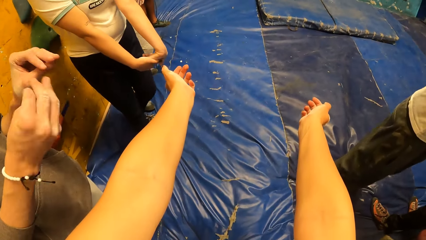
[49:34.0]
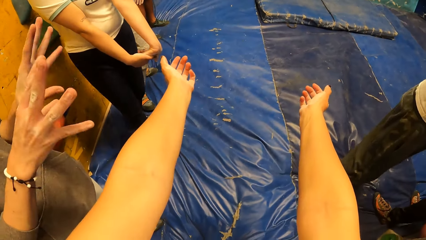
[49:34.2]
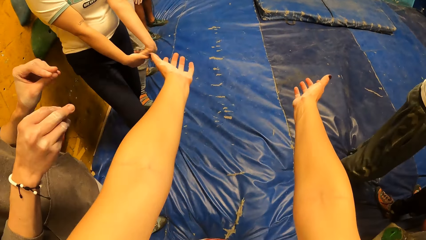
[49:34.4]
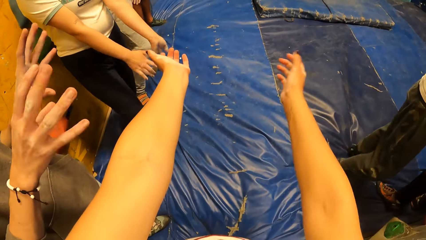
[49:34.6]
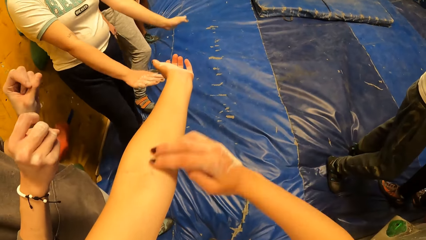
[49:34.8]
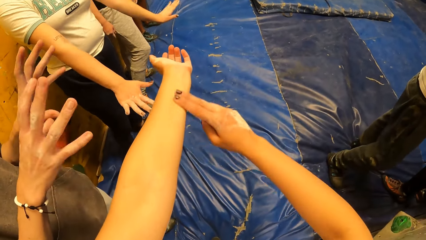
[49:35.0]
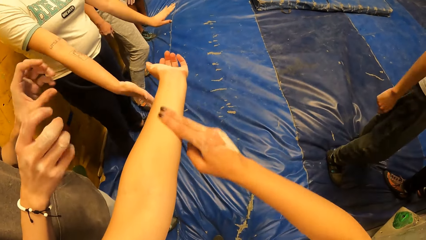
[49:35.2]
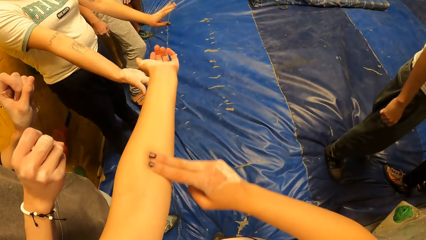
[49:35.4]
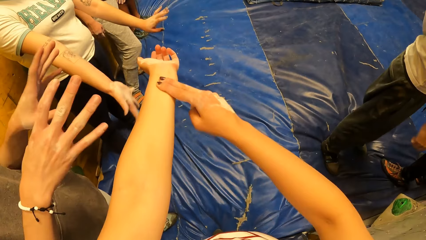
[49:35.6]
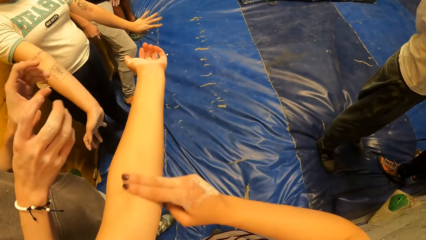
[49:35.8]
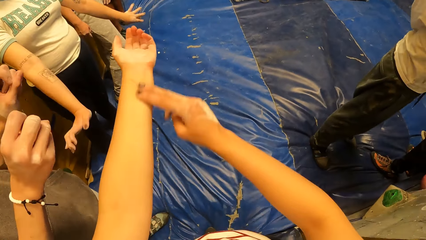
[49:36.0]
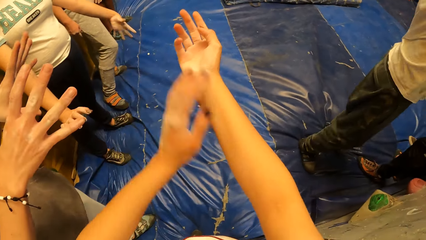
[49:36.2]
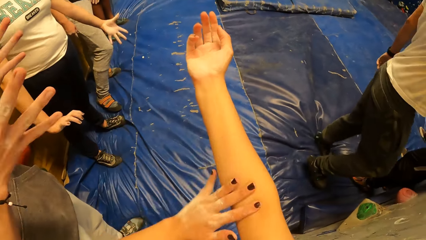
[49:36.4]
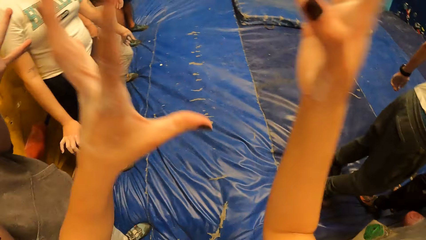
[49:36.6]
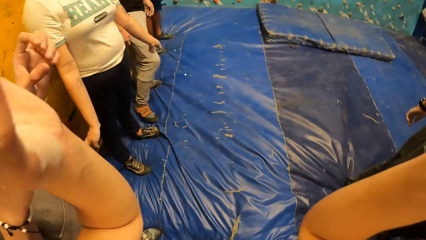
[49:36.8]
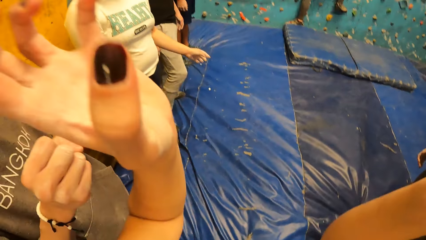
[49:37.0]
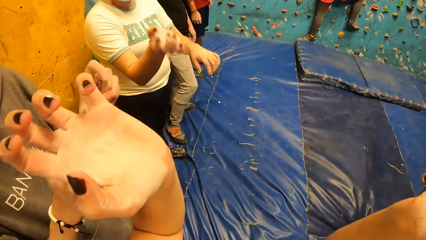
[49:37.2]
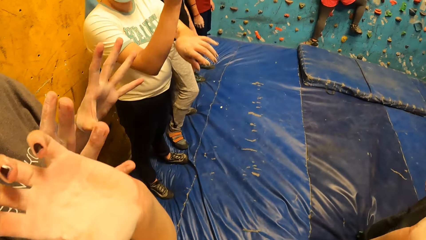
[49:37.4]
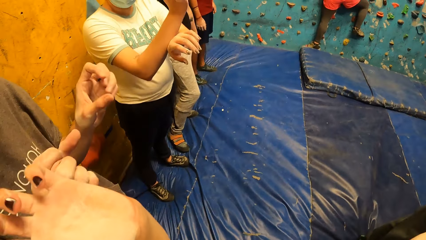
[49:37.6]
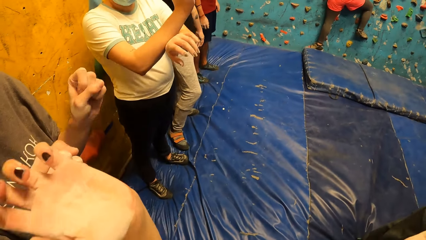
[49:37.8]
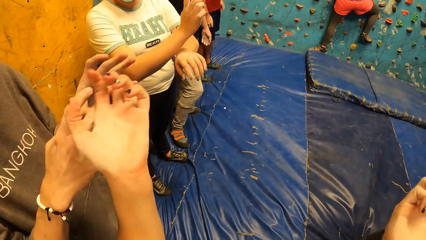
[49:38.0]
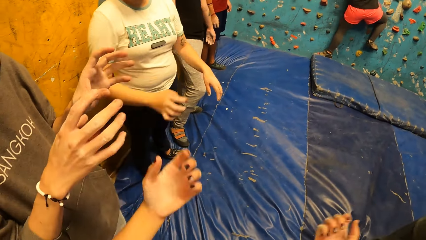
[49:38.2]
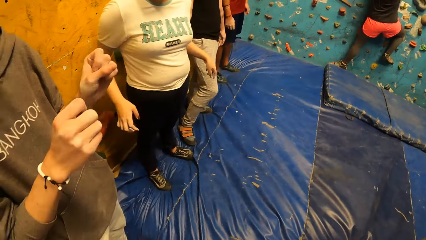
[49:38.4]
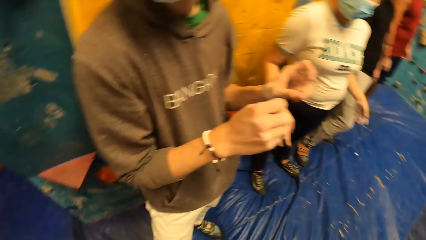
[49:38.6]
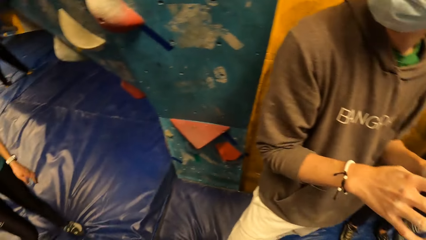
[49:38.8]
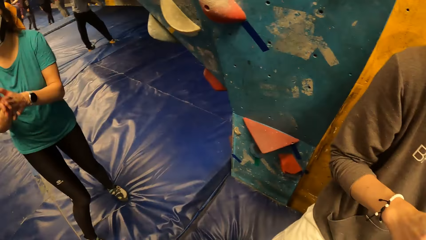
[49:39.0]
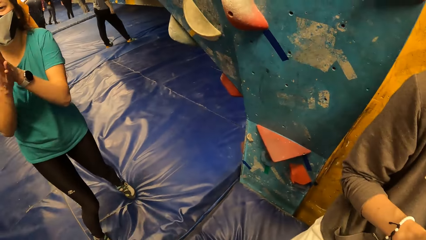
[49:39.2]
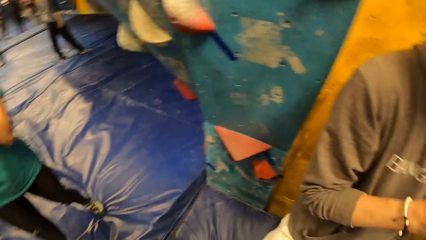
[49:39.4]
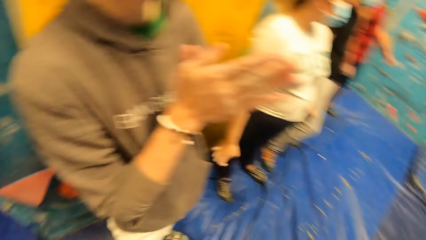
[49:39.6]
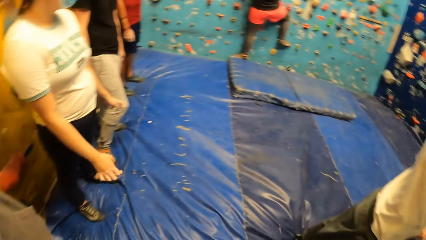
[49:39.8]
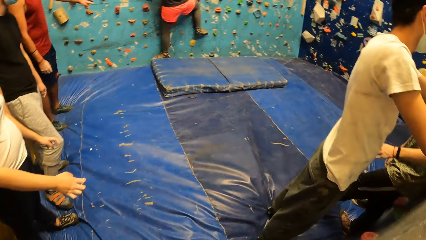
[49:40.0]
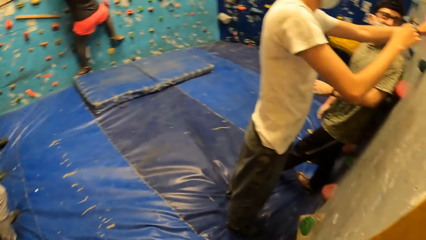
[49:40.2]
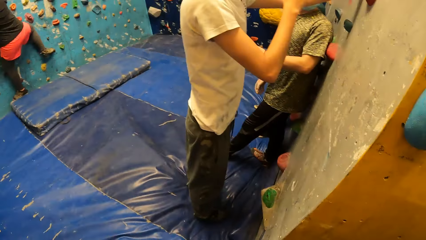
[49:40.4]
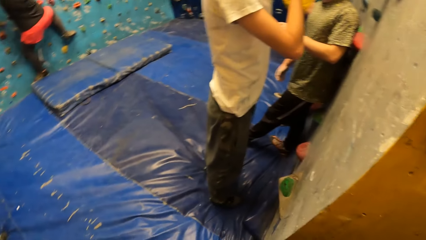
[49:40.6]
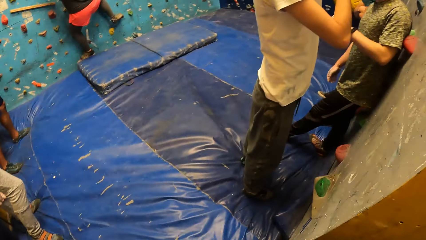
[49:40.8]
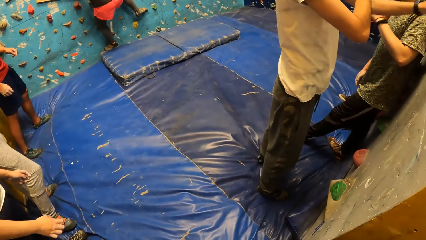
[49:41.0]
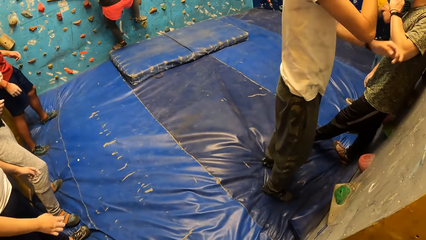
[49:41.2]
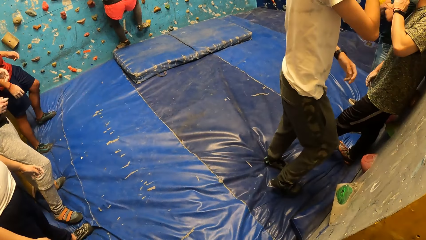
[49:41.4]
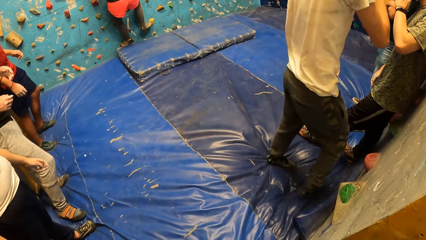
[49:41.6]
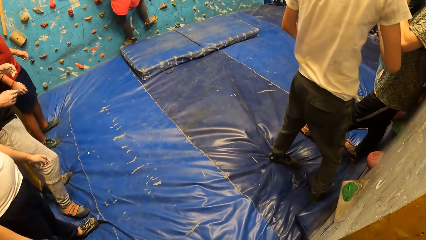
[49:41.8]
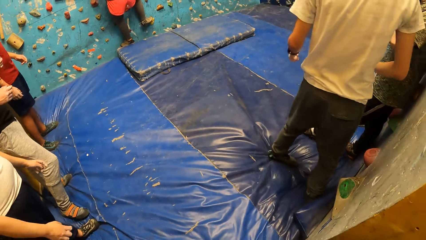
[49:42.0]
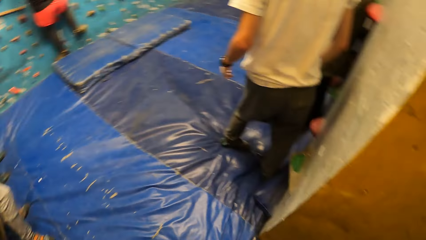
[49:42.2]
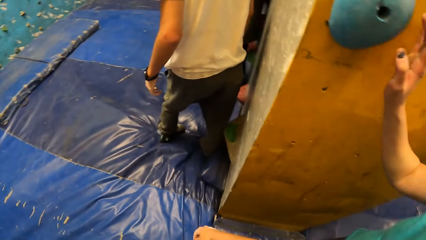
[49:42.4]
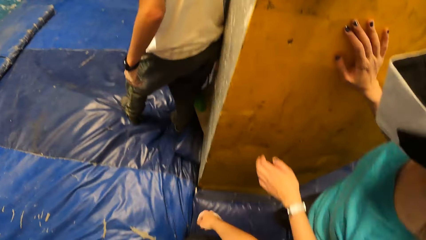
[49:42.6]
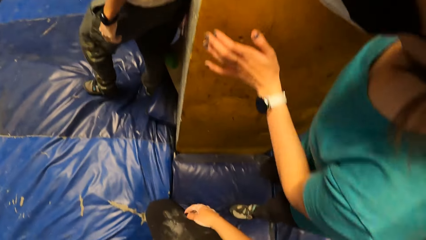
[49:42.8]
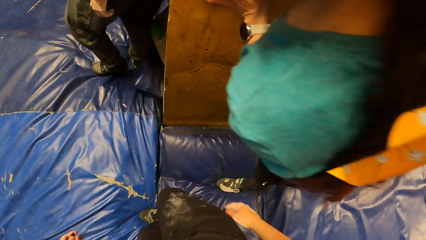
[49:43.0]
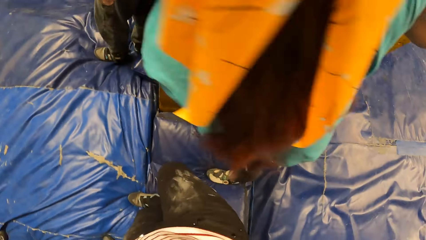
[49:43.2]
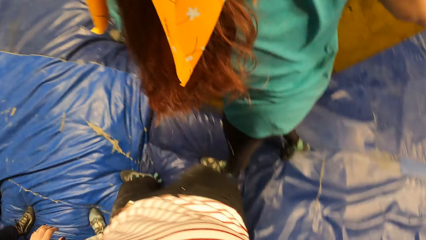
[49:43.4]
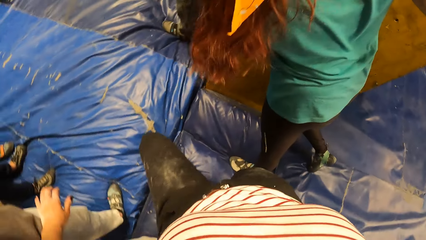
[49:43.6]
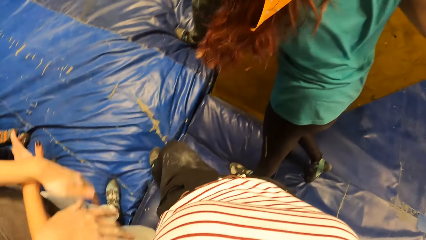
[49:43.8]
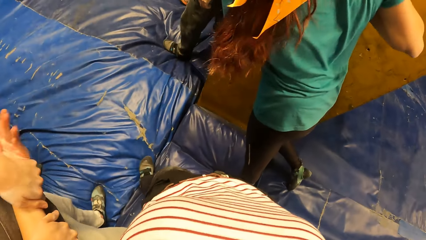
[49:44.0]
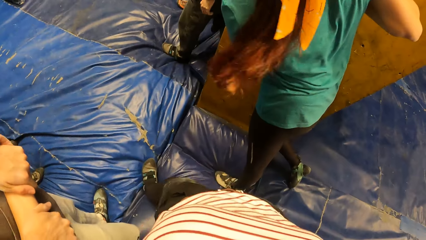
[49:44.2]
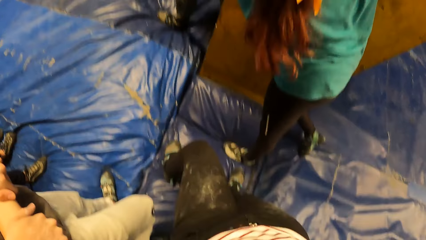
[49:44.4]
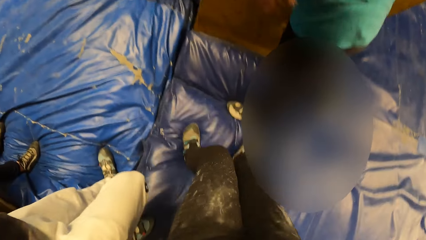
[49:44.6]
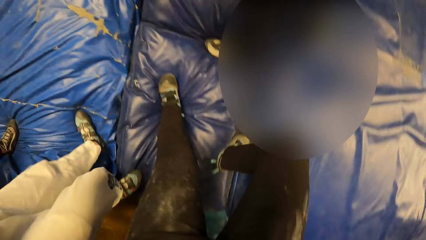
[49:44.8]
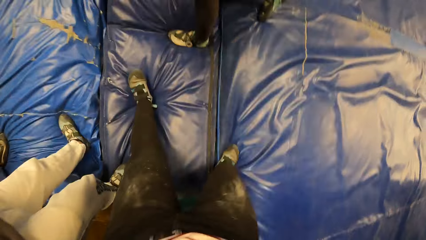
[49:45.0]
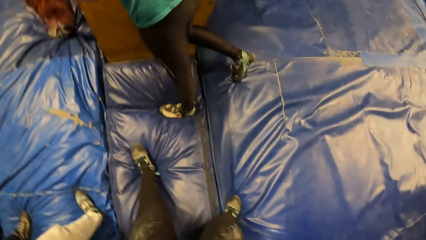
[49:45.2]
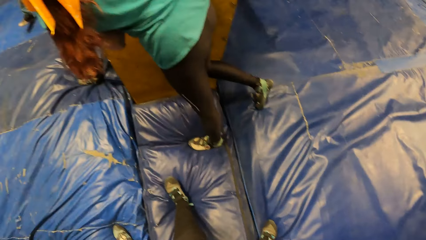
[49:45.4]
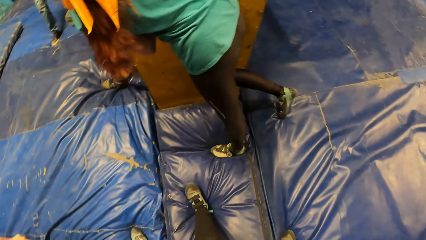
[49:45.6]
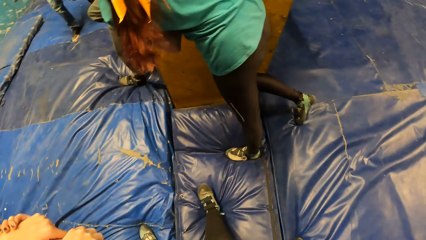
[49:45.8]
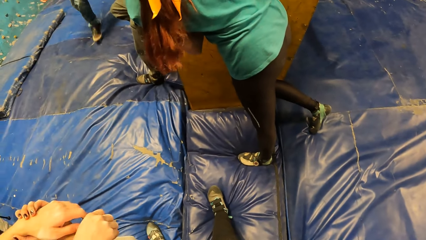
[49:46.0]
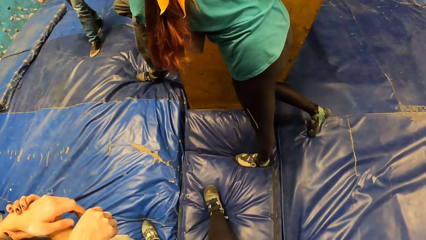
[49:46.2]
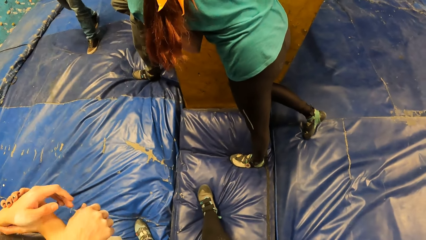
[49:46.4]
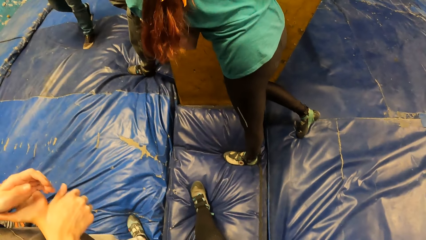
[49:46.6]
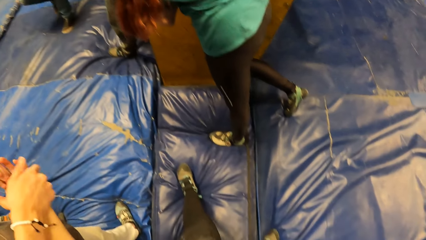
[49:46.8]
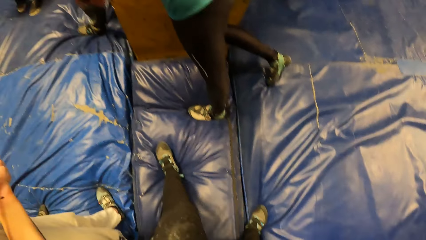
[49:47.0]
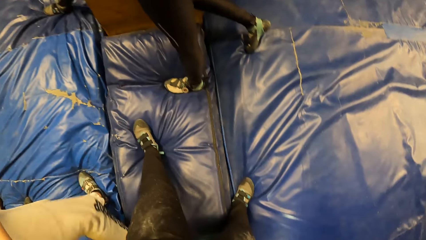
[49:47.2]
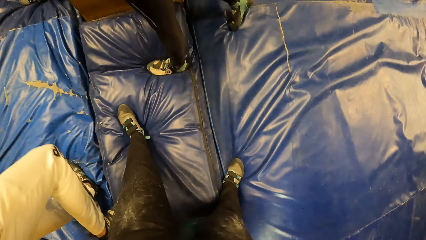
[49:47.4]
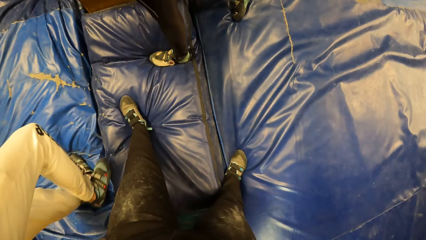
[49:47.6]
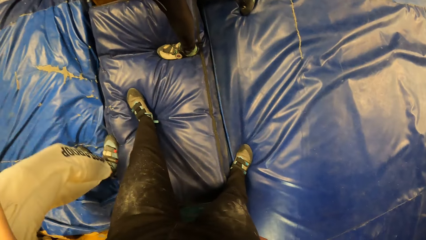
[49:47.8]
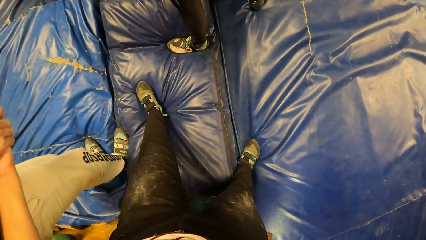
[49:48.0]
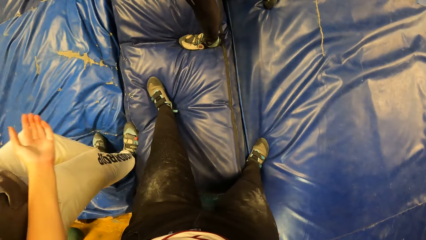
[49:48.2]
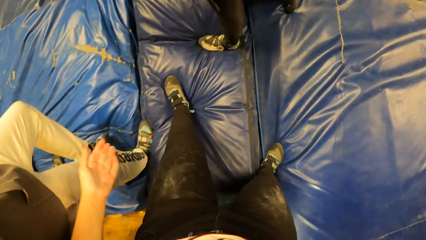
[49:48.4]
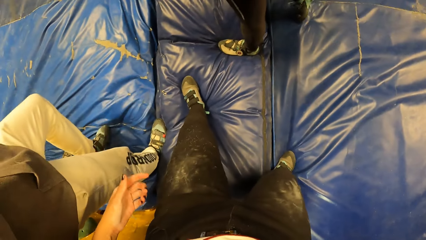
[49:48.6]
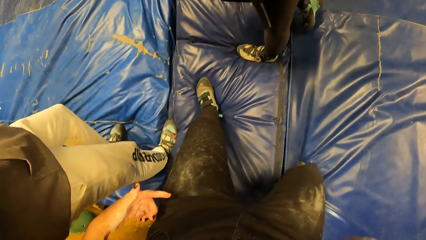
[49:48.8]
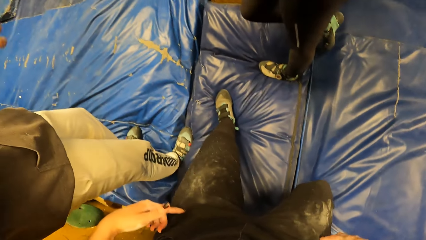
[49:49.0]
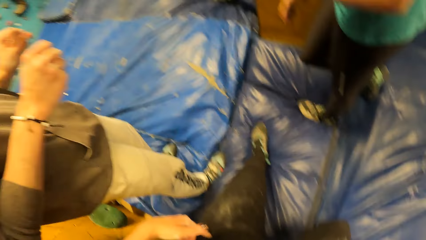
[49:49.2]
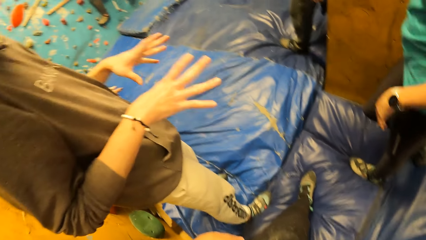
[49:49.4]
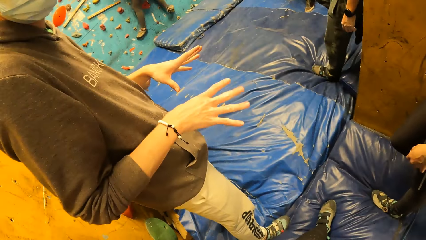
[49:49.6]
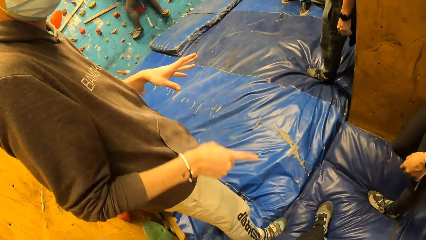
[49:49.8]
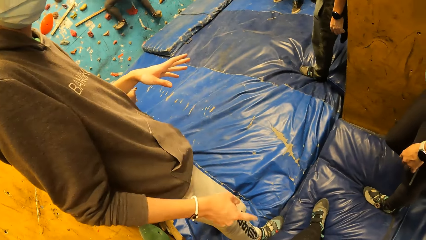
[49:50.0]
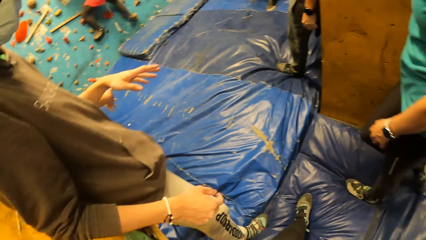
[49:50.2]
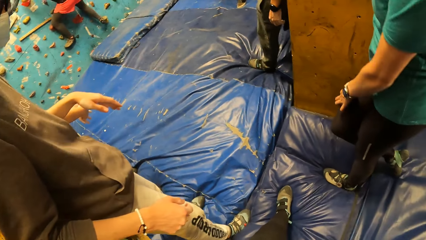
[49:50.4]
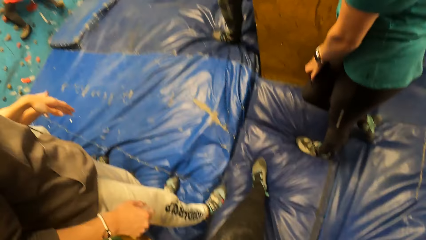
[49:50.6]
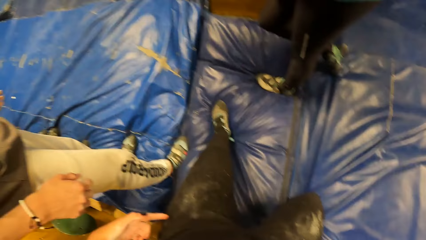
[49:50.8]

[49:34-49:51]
A male does a hand movement. The camera wearer does a hand movement. She rubs her left hand with her right hand. She rubs her right hand with her left hand. She does a hand movement. She looks around the climbing area. The male holds the camera wearer's left hand with both hands. The camera wearer steps on the blue surface. She touches her left leg with her left hand and touches her right leg with her right hand. The male does a hand movement.
